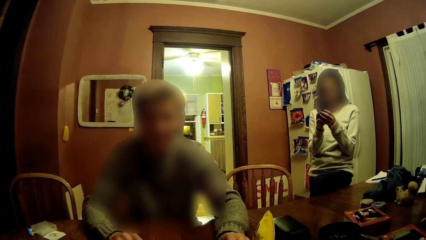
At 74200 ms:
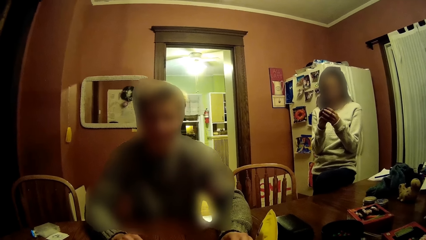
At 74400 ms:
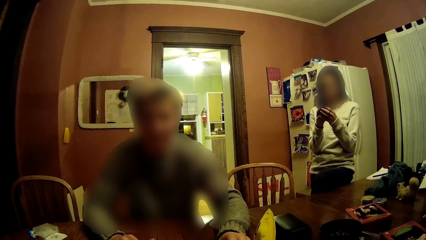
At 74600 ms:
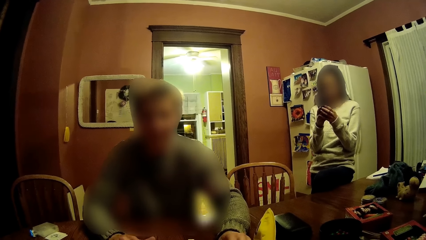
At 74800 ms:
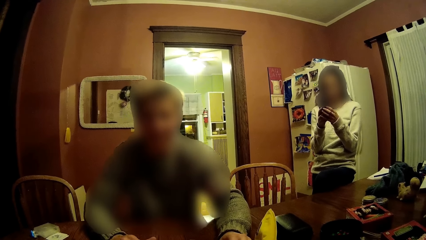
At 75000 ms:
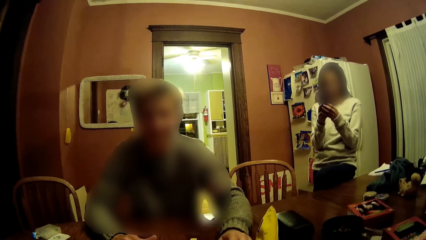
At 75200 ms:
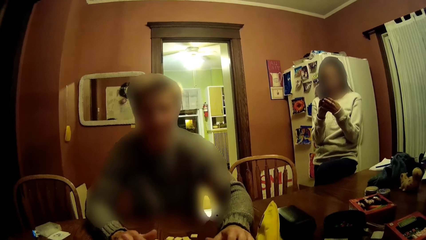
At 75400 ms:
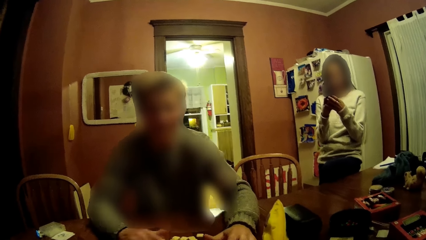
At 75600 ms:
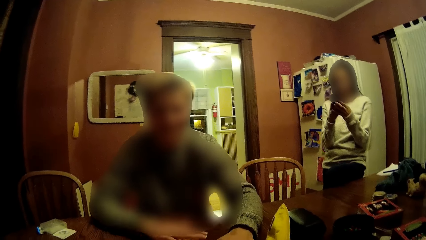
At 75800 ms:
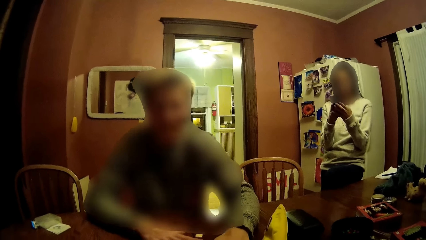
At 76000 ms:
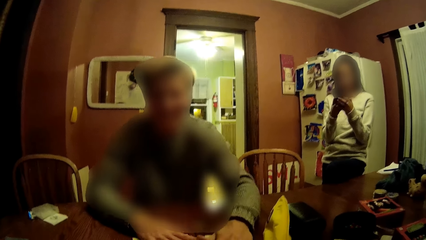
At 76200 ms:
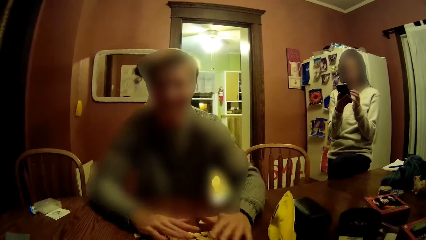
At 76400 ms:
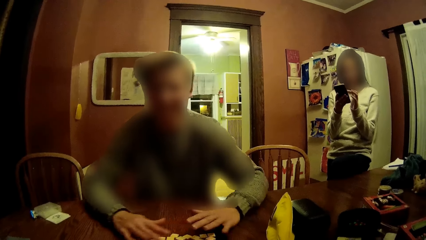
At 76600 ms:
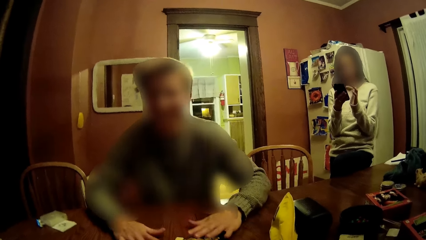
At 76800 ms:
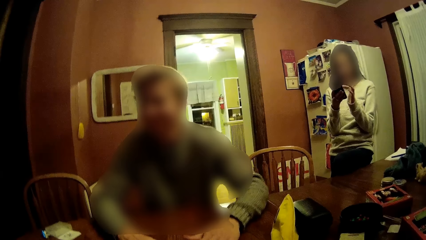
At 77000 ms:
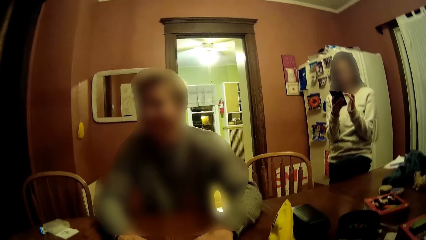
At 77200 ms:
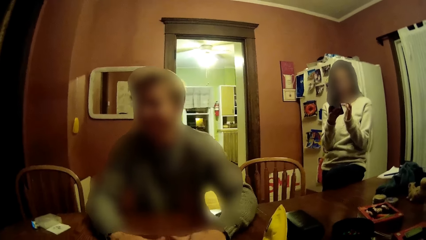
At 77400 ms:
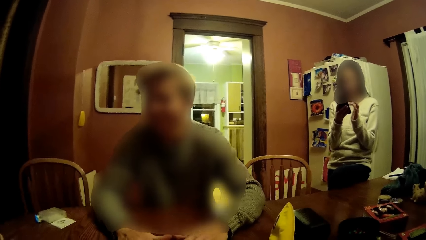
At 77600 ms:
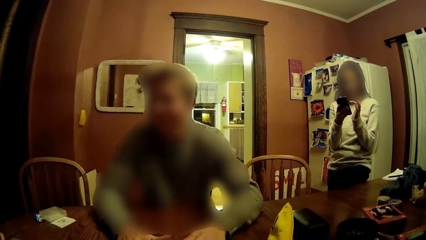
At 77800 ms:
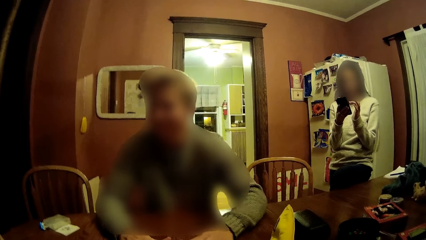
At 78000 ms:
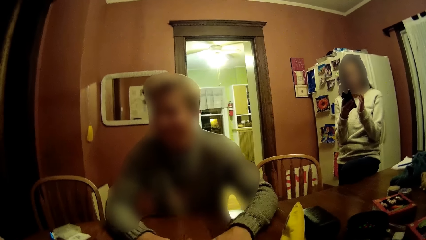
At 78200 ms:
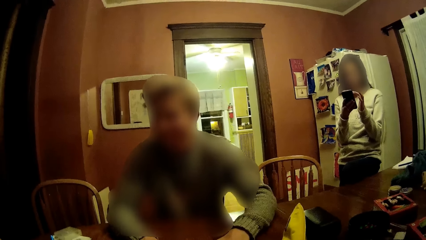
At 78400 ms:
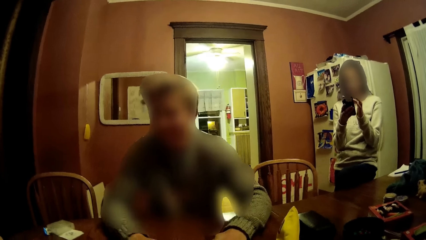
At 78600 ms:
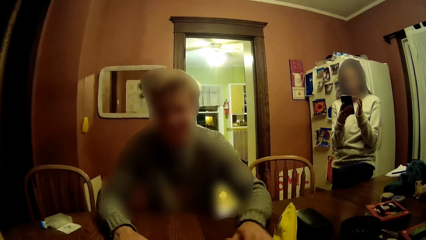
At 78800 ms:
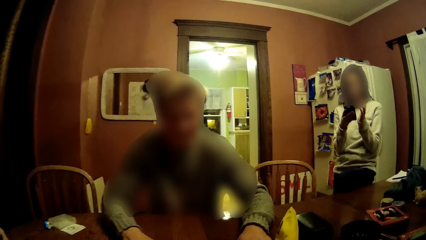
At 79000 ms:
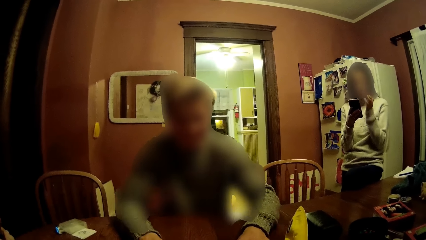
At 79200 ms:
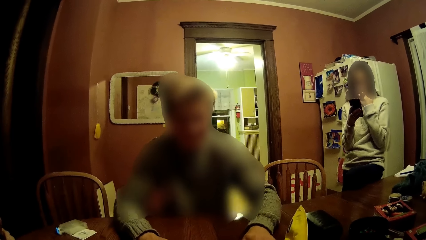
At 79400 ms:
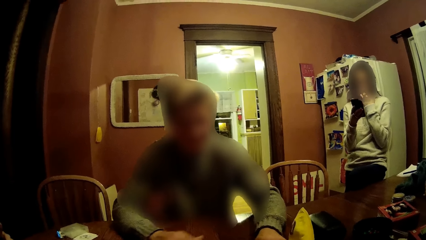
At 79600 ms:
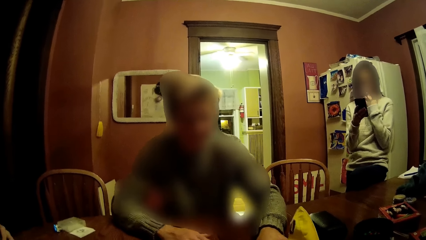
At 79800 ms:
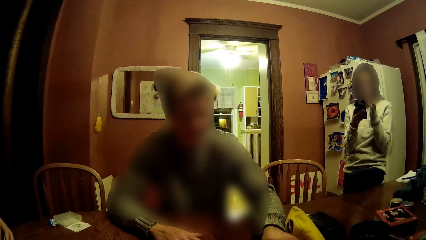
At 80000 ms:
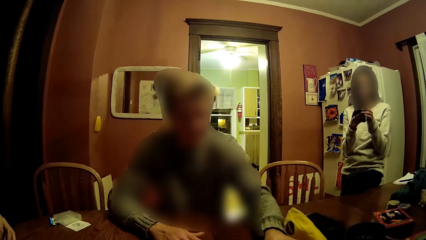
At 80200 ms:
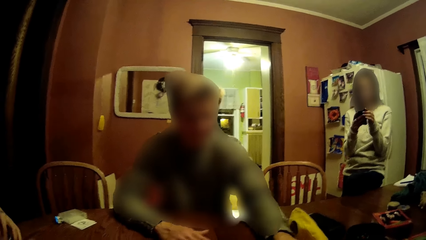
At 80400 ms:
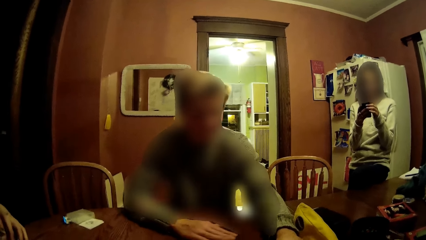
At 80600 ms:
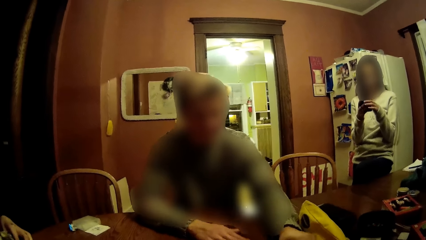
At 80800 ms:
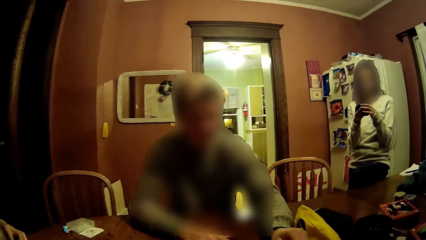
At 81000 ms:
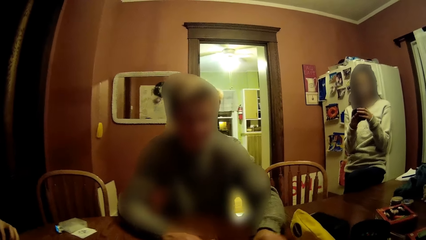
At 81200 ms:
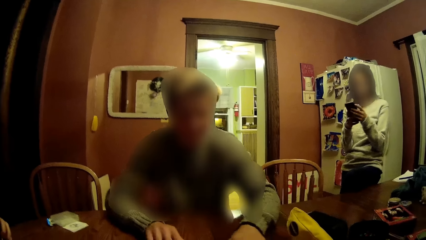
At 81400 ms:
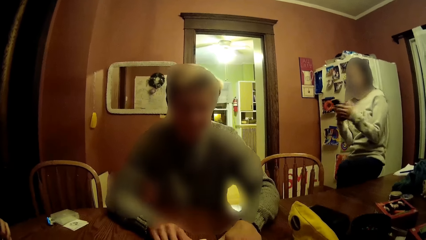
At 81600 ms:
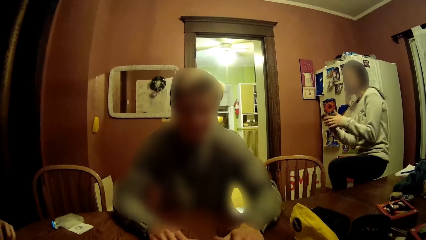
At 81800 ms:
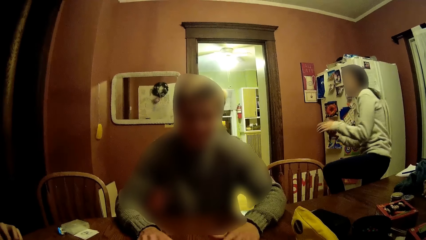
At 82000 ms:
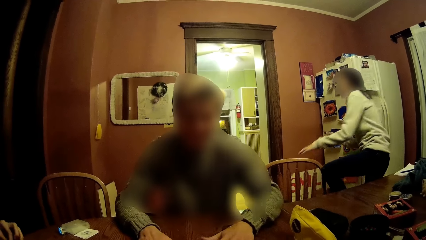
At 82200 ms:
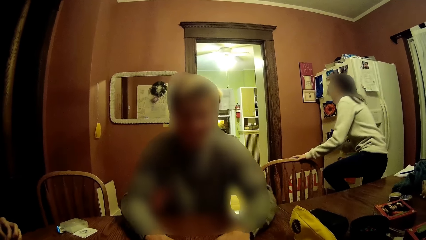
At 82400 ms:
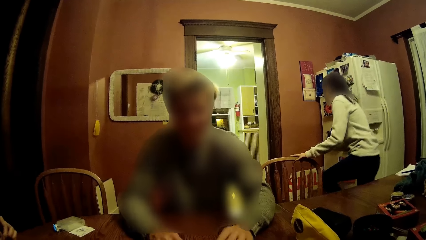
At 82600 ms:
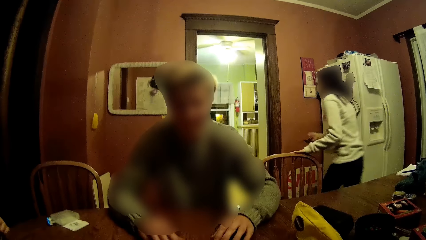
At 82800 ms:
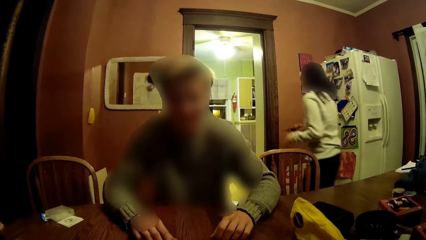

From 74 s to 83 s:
The man moves scrabble tiles on the table with his hands. The woman touches her face with her left hand, operates the phone with both hands, and places her left hand on a chair.
